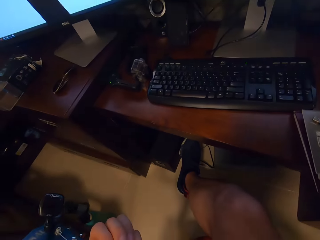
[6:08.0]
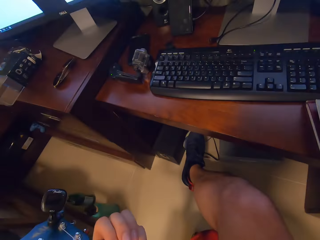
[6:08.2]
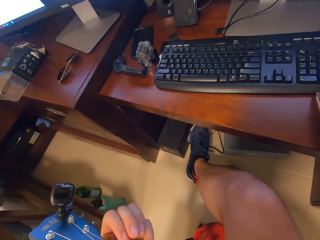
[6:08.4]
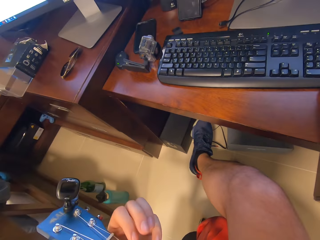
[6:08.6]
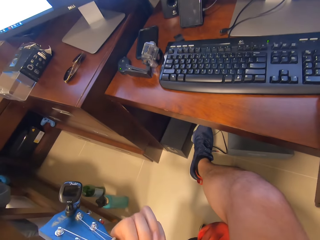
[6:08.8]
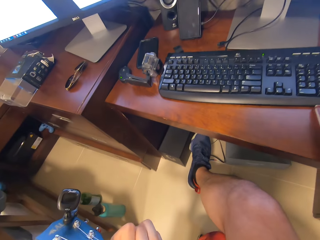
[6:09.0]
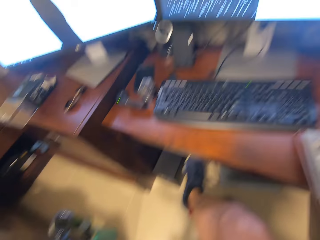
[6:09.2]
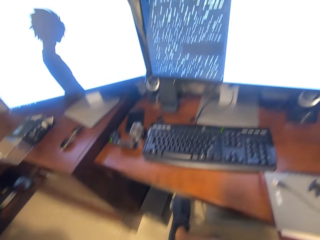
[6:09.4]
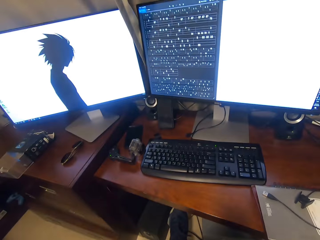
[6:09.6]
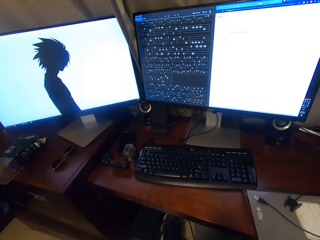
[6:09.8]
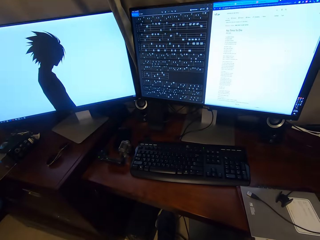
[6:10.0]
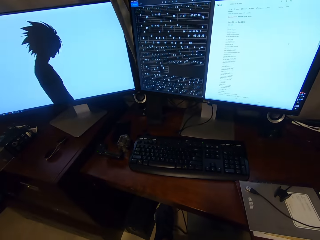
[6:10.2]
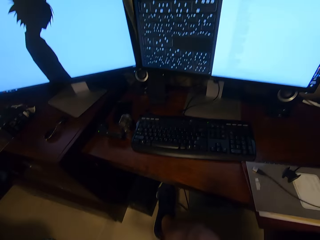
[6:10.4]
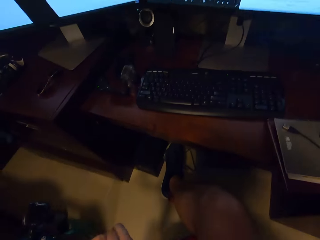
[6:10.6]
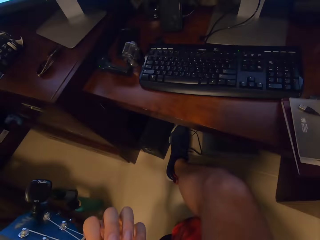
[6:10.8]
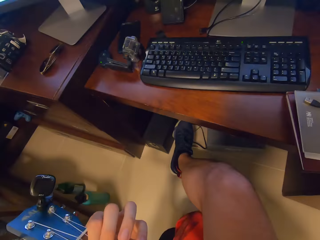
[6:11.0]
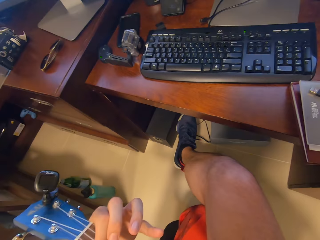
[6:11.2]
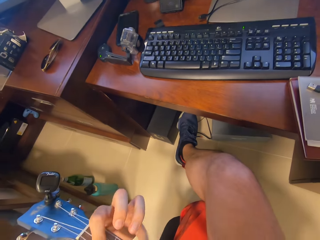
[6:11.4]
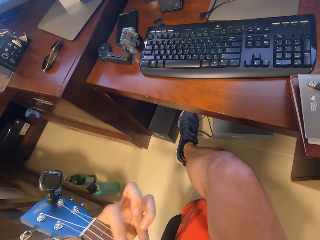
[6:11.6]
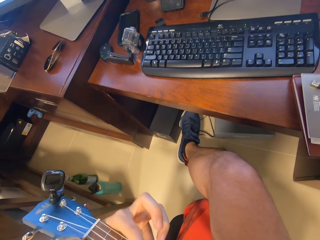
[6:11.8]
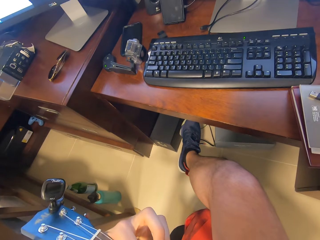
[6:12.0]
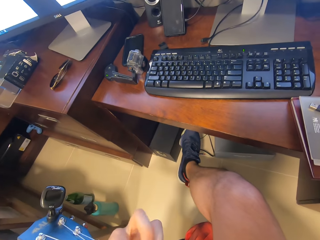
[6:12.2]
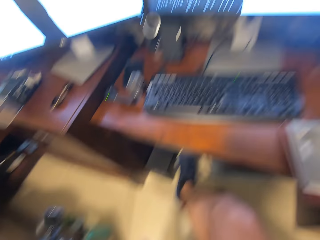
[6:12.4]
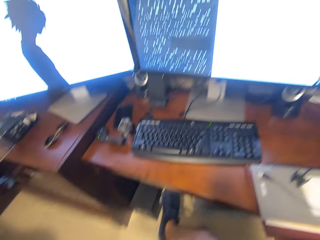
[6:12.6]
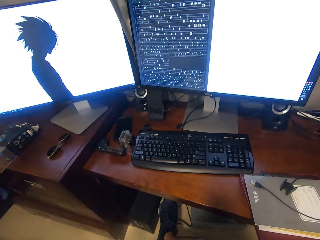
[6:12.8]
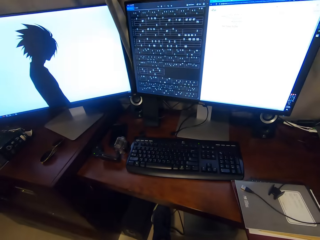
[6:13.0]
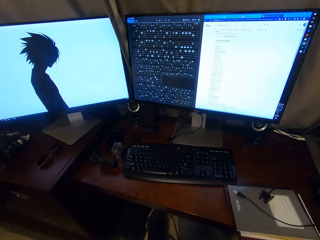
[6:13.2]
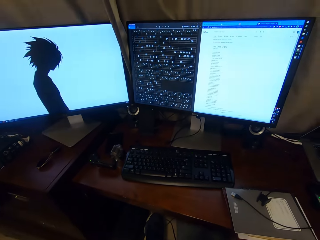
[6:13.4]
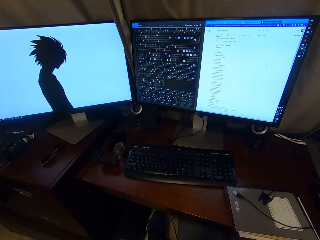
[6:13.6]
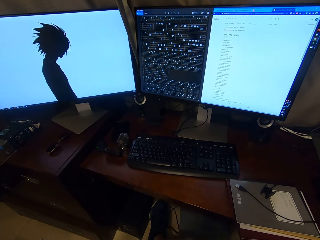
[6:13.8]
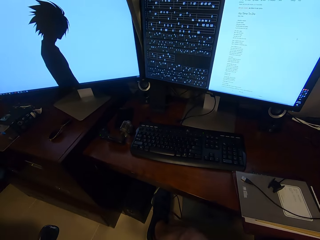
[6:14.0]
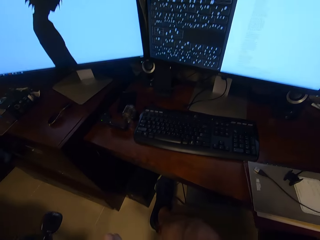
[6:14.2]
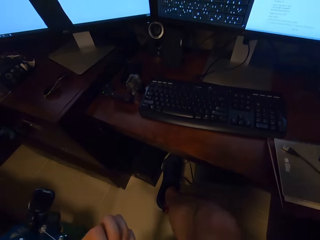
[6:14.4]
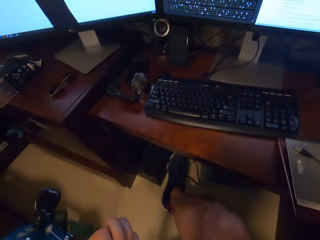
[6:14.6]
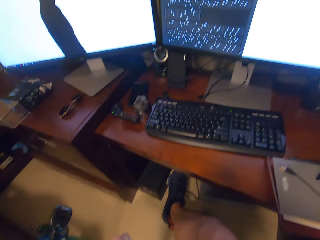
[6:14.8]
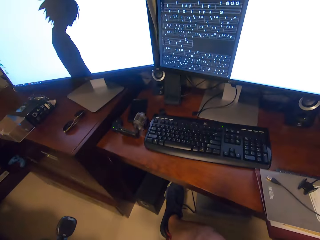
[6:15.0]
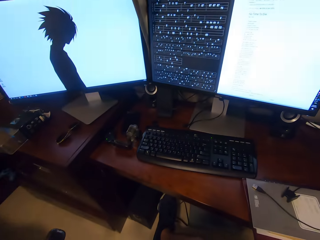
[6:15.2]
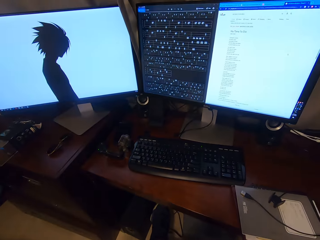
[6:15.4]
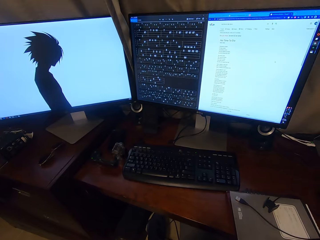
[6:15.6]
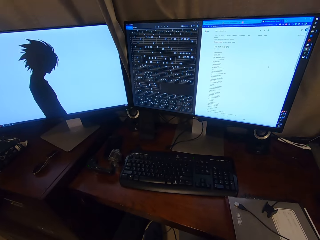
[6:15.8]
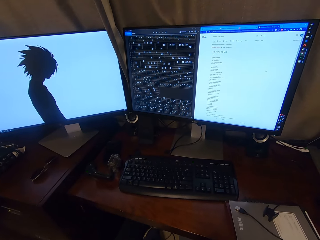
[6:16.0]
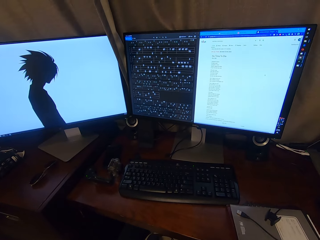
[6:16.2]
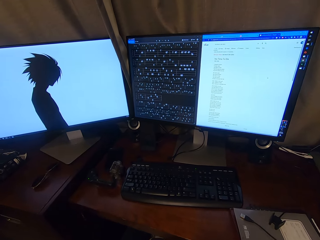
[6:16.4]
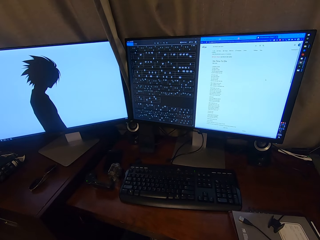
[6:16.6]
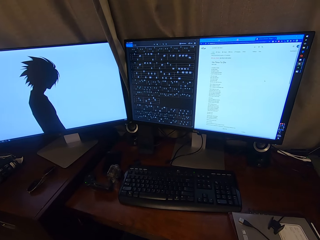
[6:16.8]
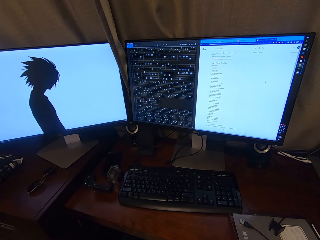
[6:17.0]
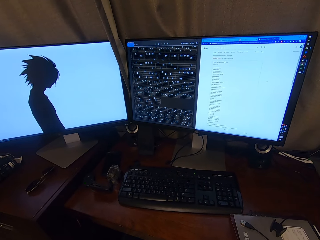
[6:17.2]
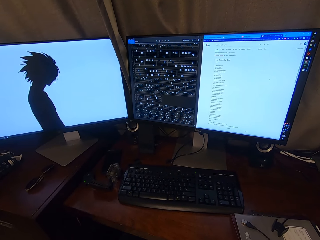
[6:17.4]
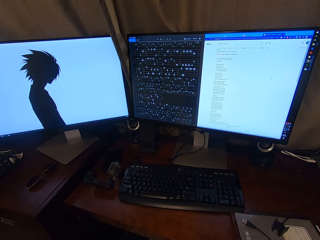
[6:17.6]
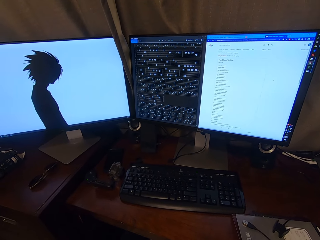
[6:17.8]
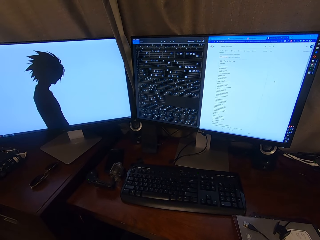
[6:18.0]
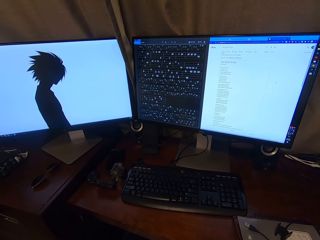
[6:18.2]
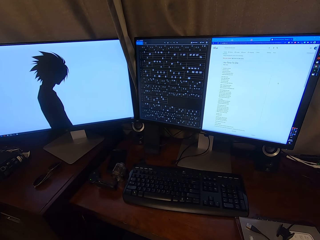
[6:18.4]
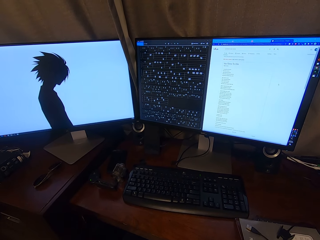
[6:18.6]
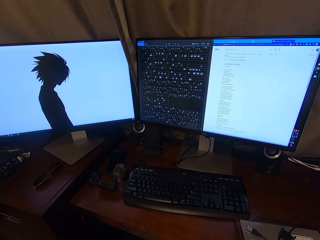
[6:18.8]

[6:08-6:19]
The camera wearer plays guitar.

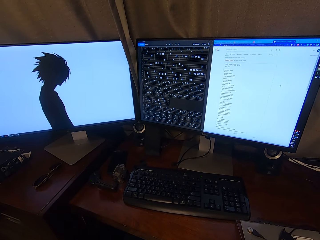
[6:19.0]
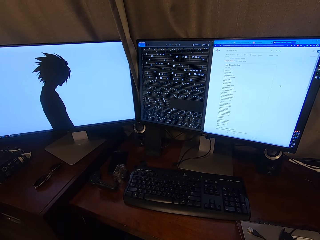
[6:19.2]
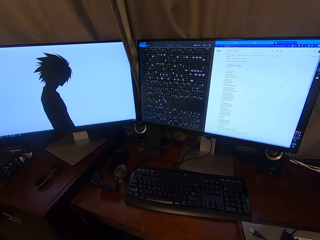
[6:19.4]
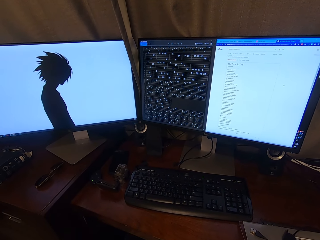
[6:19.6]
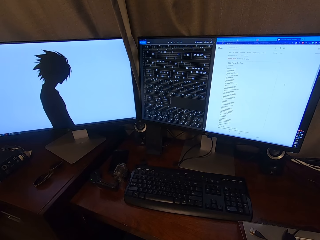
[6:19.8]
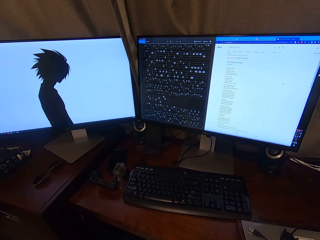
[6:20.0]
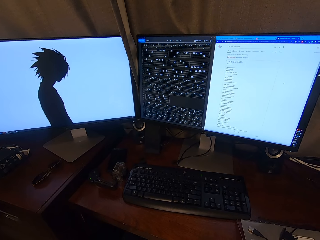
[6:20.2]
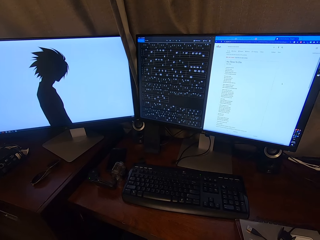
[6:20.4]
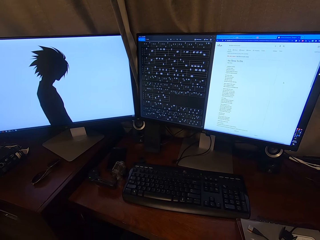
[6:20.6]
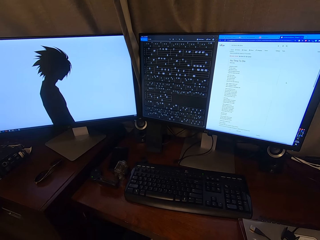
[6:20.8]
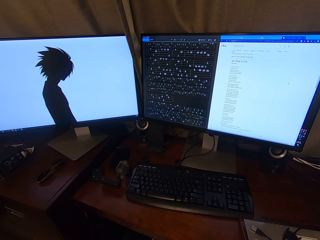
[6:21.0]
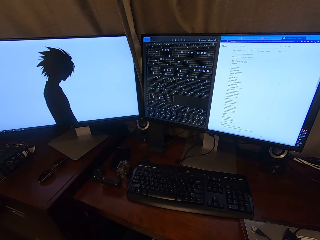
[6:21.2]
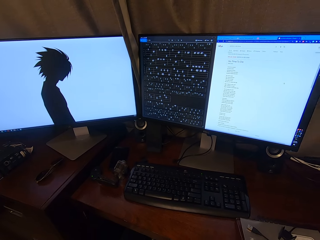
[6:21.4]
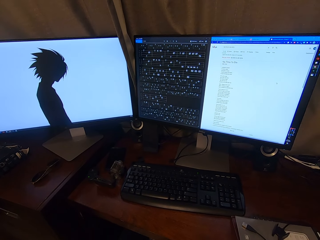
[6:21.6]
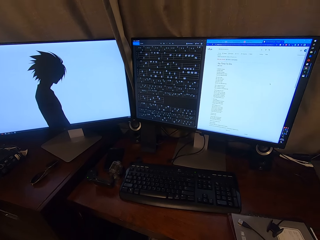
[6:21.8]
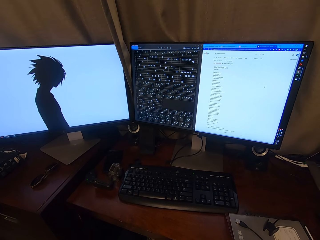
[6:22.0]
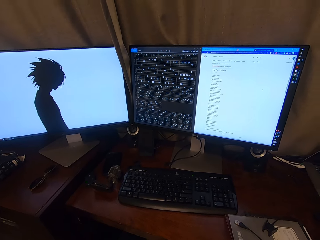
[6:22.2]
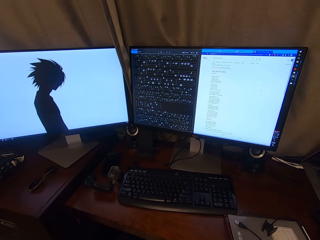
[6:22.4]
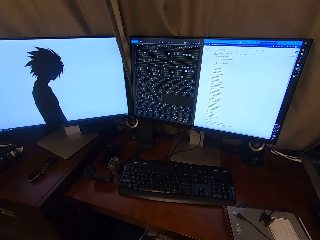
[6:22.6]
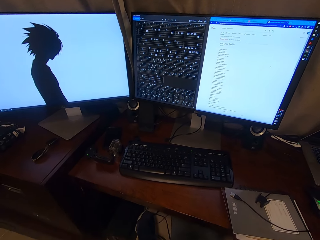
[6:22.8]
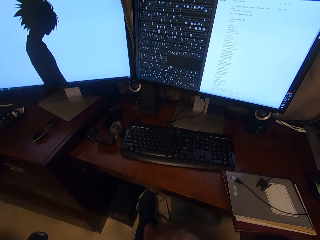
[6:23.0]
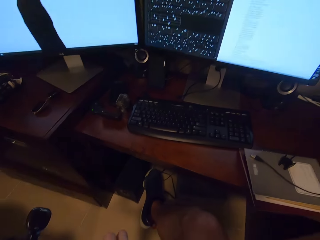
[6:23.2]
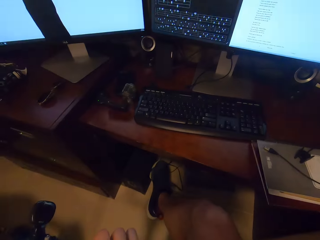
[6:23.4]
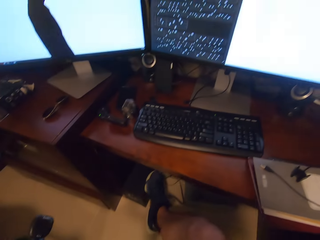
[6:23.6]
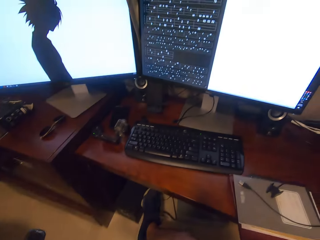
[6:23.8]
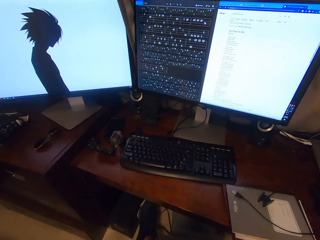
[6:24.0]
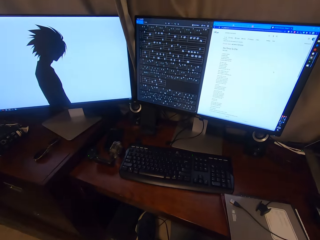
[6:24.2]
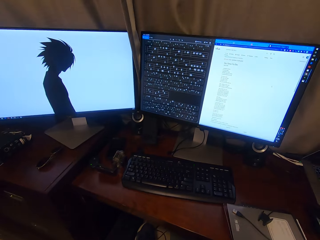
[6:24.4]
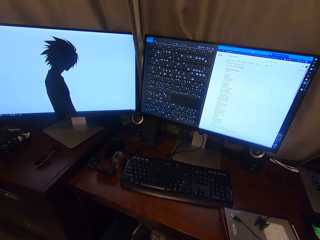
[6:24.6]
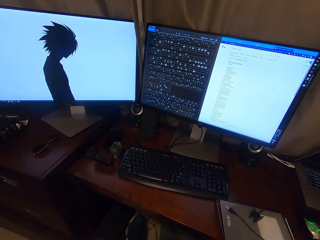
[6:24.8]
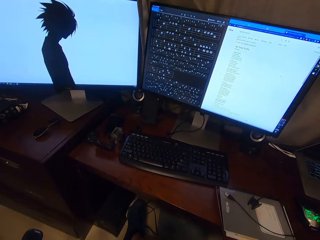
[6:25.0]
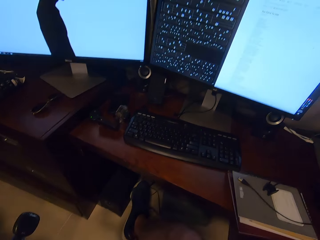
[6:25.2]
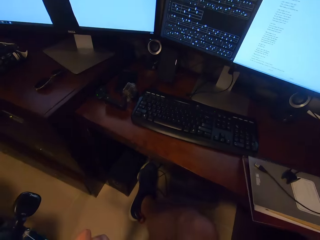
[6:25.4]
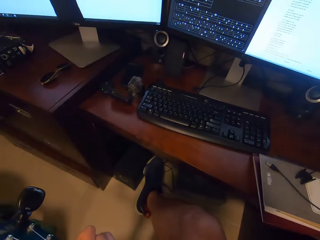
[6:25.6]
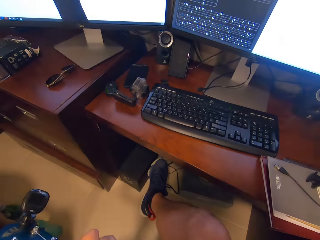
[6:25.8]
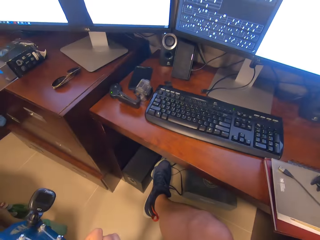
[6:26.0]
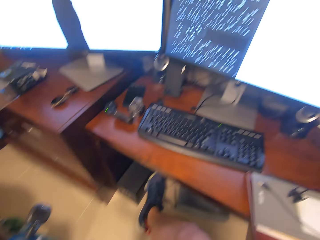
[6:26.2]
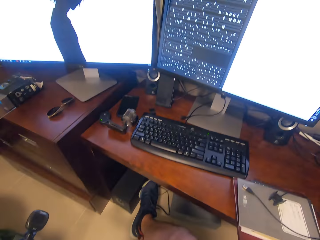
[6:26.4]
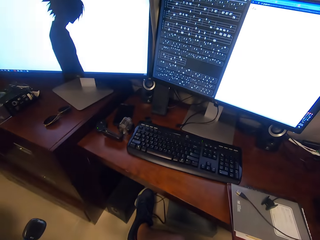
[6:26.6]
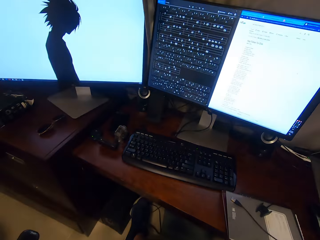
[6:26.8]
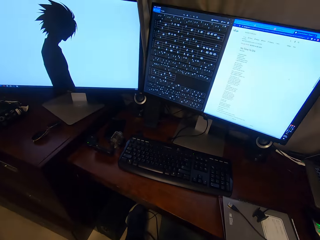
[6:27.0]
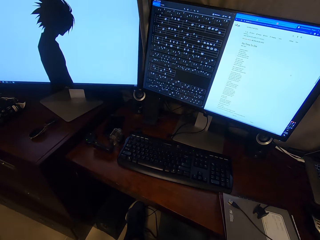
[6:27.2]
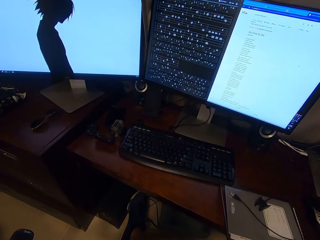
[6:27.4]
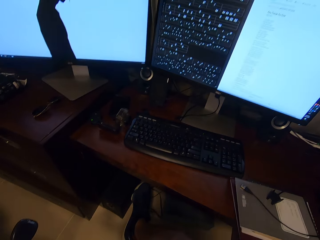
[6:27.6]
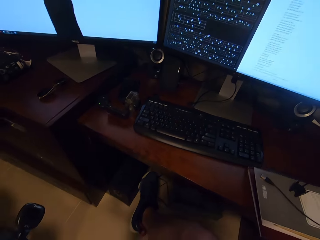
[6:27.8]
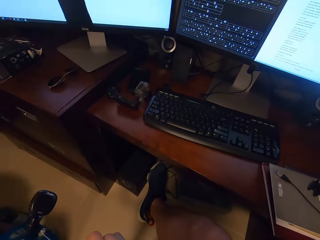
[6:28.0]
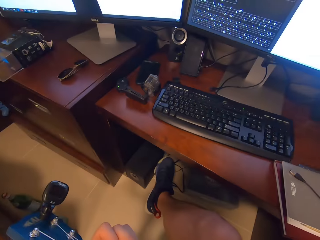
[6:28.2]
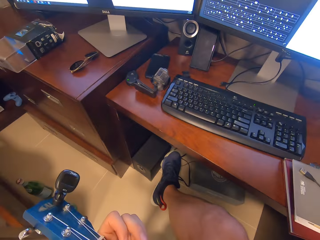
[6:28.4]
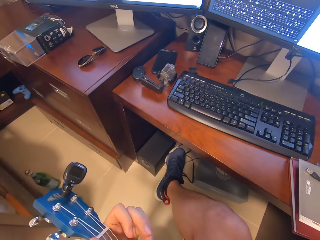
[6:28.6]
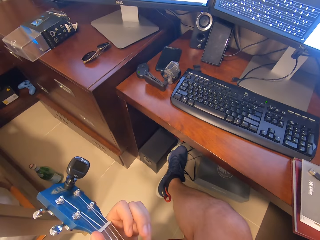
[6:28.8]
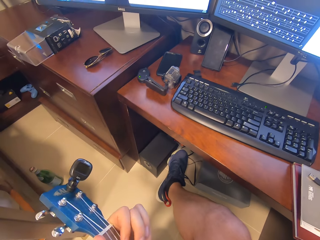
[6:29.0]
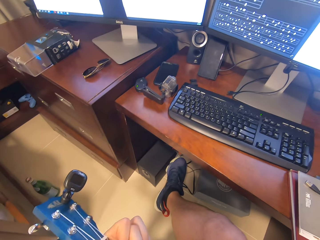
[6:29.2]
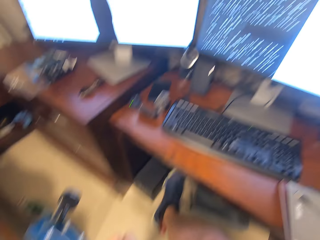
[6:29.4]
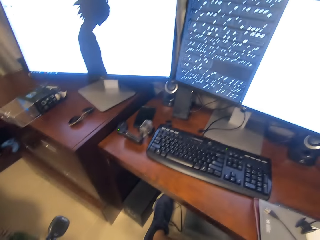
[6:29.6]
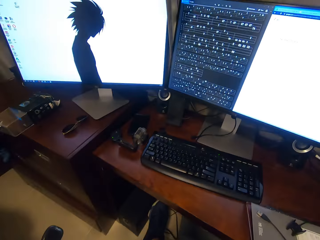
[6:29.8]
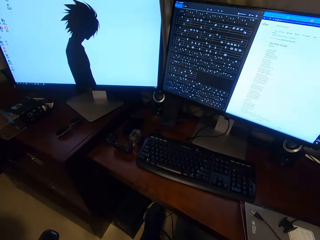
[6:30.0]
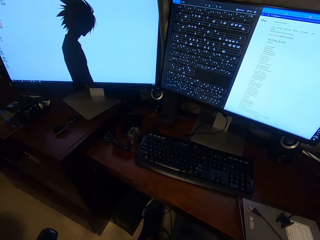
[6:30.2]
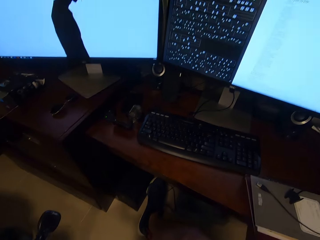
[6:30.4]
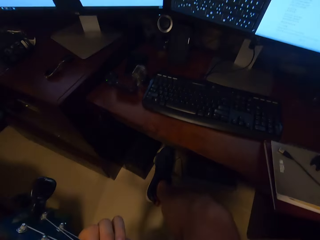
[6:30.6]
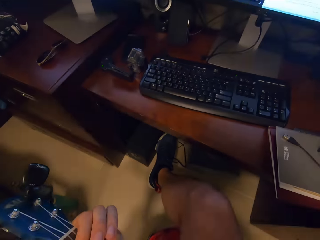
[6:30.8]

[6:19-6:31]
The camera wearer looks around.
